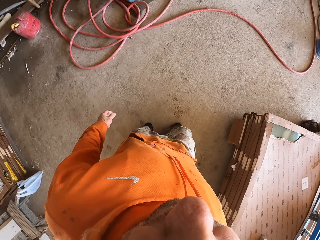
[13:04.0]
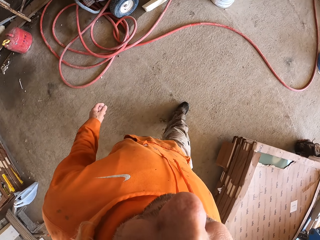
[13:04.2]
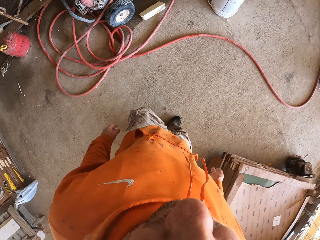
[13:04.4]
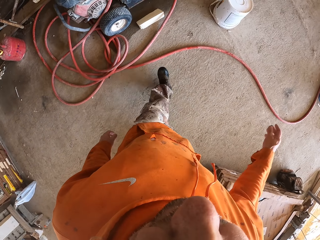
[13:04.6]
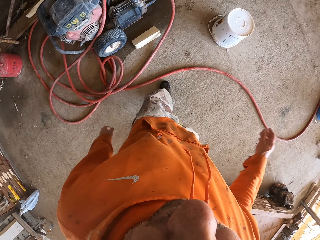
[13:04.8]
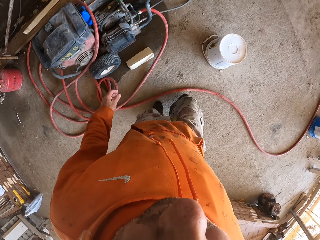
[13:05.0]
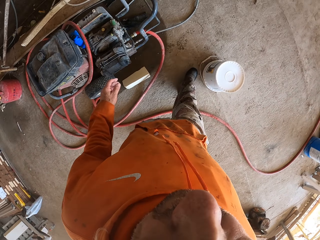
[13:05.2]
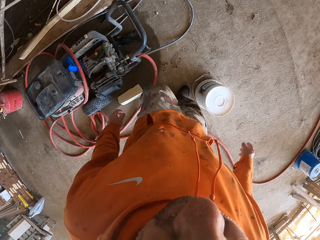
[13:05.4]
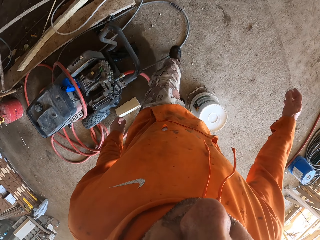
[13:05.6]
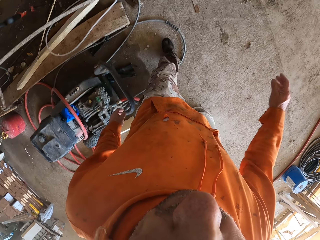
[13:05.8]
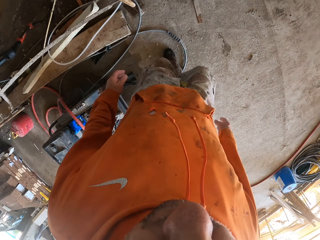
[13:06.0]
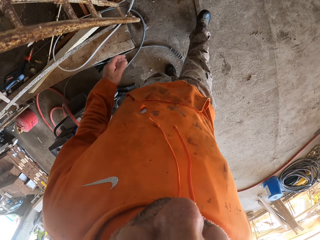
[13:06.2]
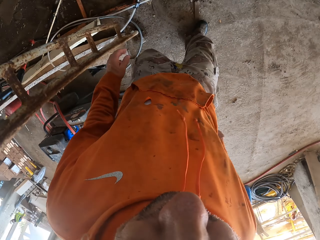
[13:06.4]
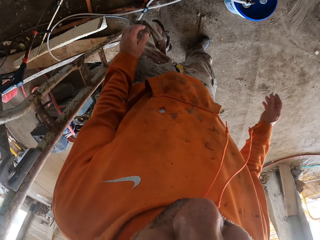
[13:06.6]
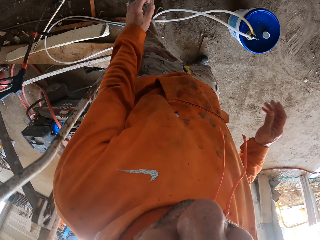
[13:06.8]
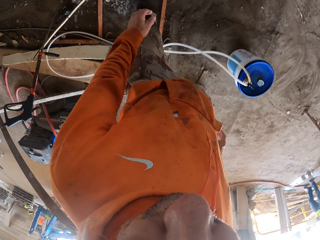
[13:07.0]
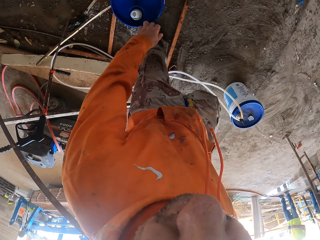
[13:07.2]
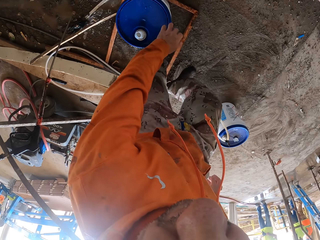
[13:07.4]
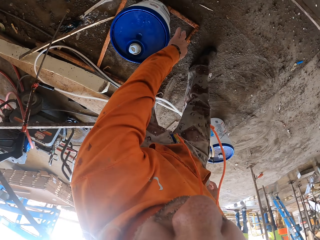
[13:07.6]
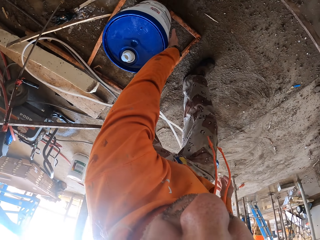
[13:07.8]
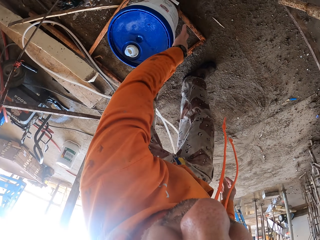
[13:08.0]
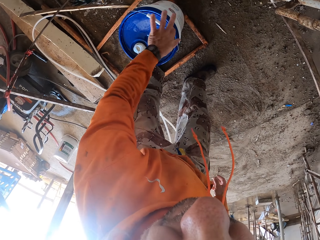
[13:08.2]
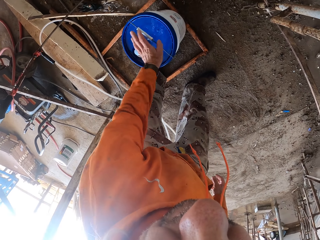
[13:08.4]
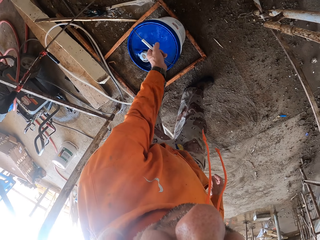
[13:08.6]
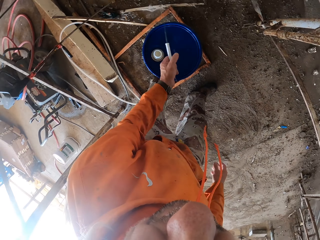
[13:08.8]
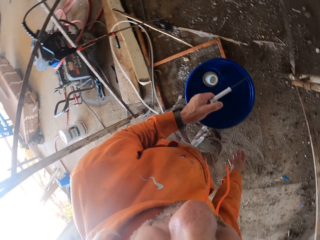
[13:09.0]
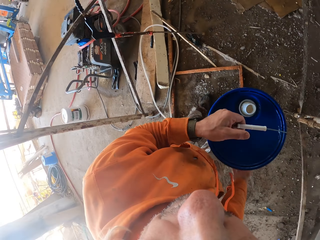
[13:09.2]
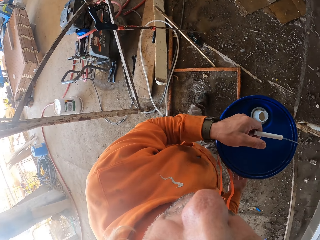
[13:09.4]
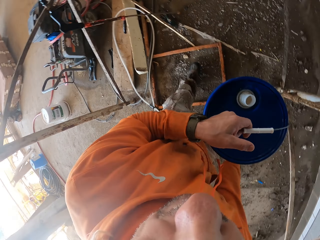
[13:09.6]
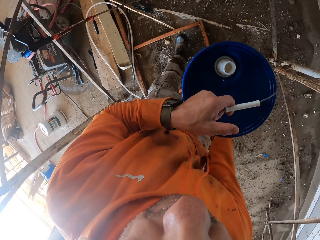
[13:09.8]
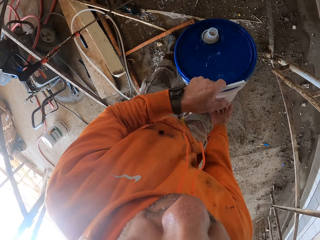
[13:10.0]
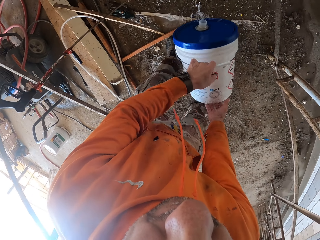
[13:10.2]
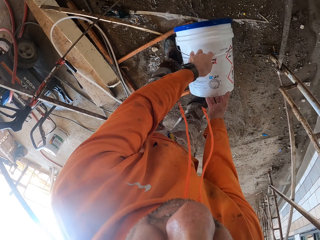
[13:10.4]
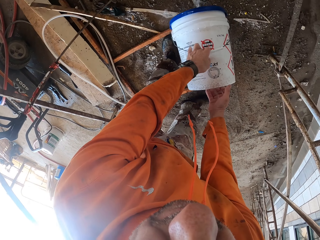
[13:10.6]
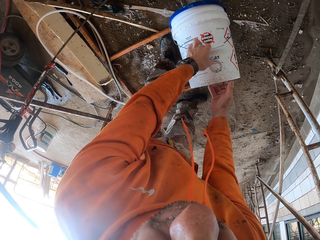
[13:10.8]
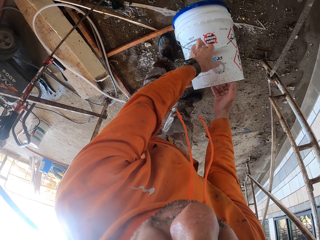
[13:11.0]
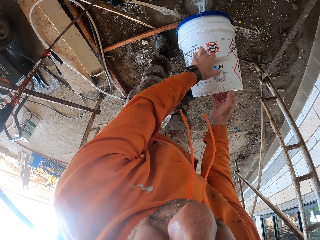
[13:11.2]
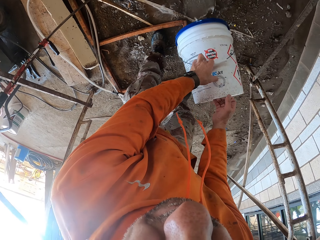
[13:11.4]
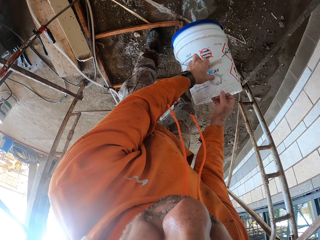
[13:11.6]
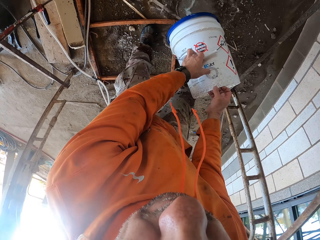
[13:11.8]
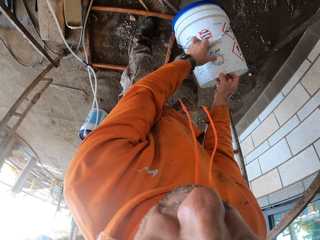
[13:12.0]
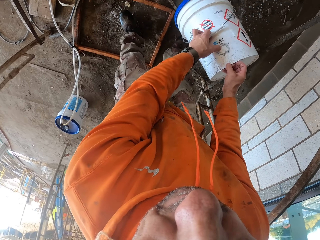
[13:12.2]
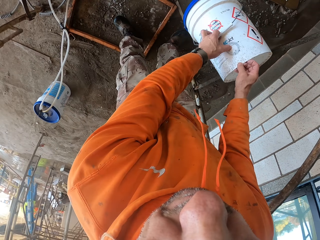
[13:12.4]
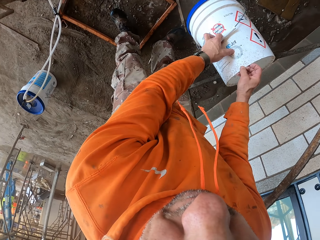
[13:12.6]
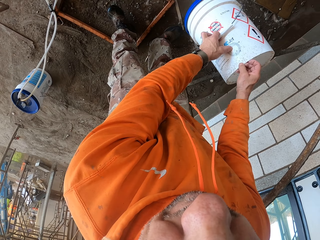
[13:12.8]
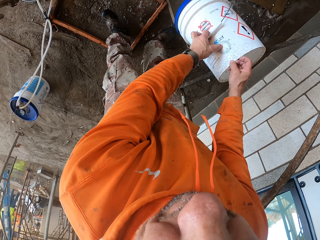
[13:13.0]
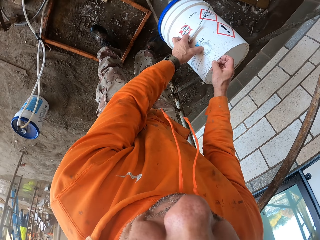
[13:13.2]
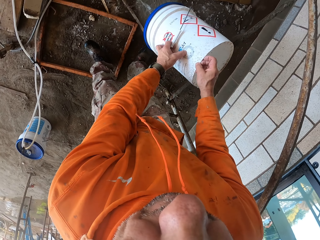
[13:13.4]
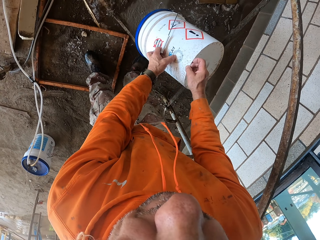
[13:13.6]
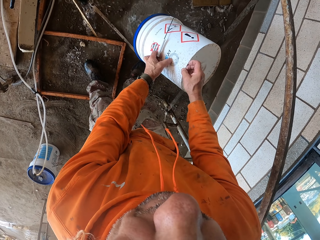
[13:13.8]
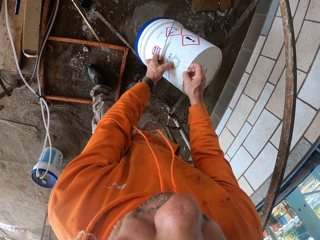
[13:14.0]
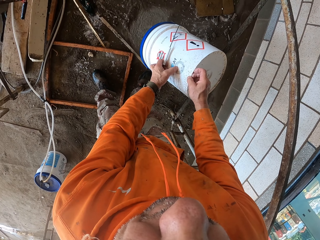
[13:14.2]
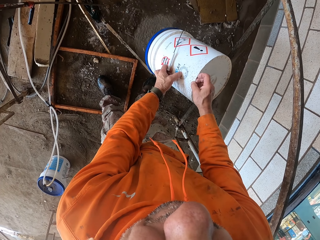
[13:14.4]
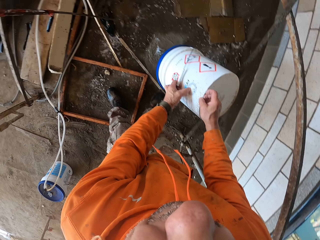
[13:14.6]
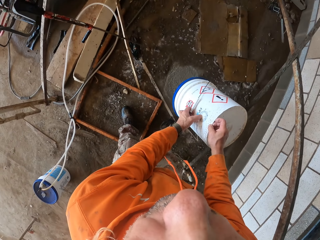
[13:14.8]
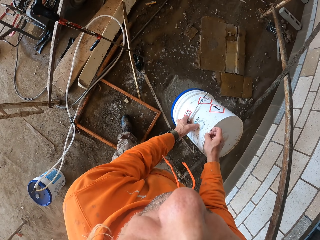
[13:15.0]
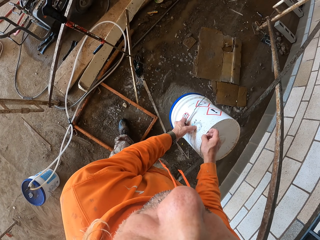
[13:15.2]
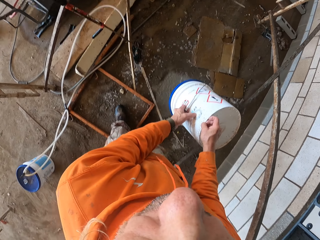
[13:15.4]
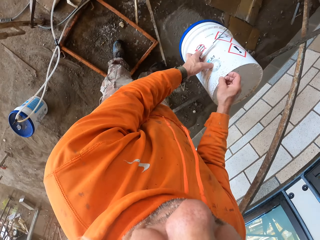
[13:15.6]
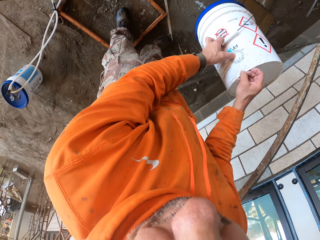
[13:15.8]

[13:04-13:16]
The camera wearer picks the bucket. They pour water out of the bucket.

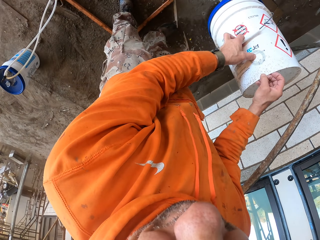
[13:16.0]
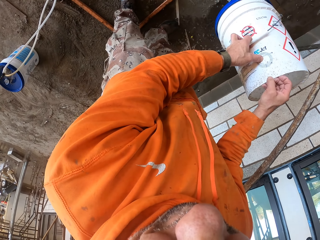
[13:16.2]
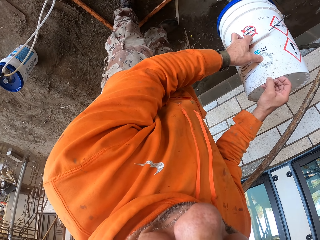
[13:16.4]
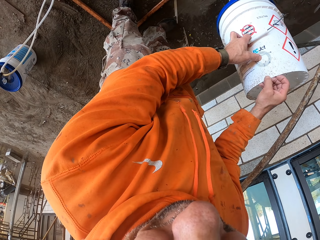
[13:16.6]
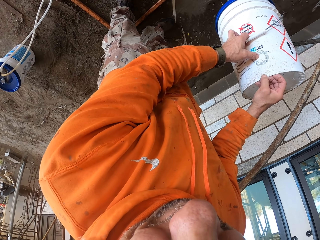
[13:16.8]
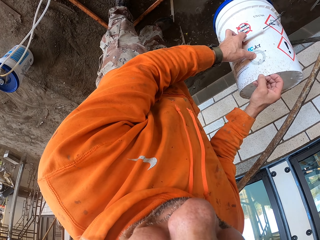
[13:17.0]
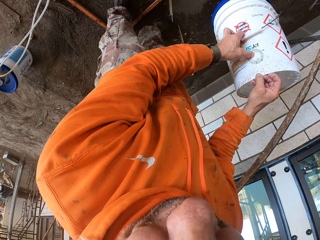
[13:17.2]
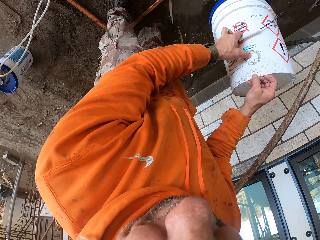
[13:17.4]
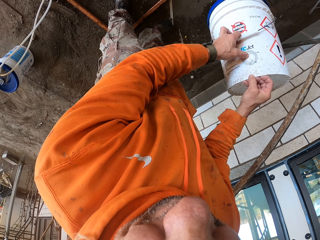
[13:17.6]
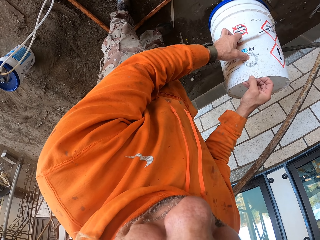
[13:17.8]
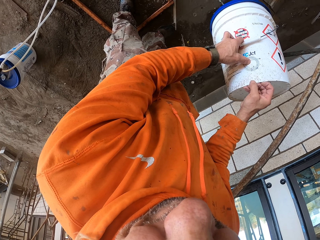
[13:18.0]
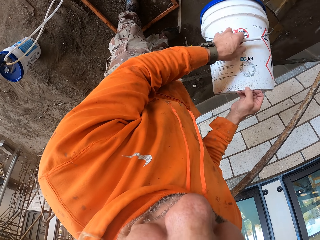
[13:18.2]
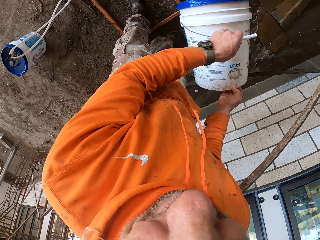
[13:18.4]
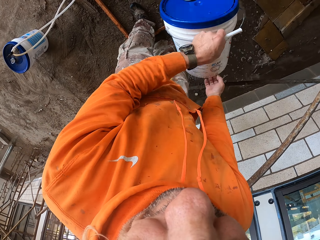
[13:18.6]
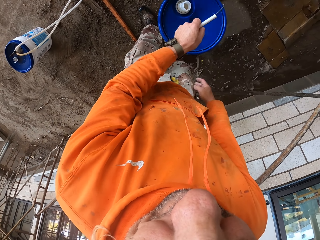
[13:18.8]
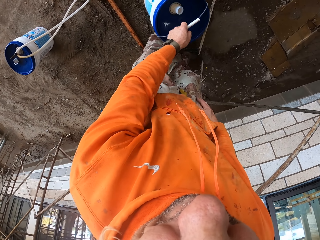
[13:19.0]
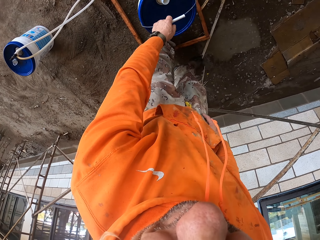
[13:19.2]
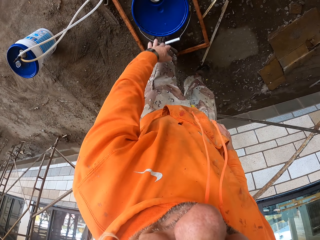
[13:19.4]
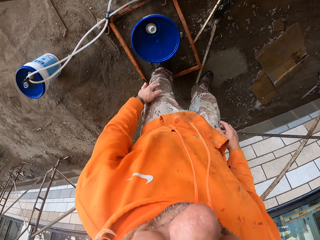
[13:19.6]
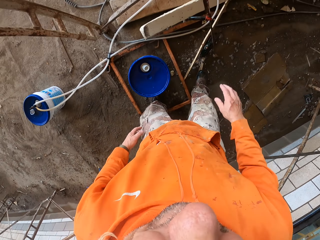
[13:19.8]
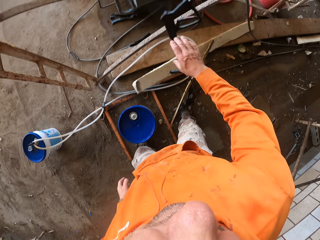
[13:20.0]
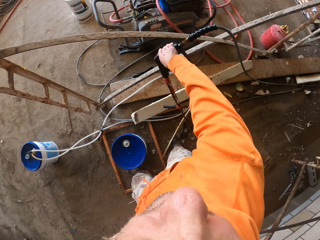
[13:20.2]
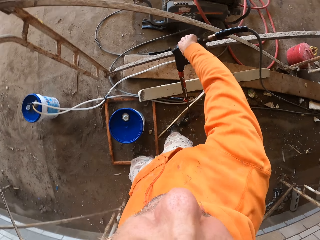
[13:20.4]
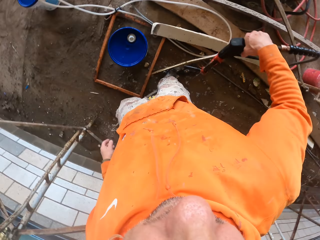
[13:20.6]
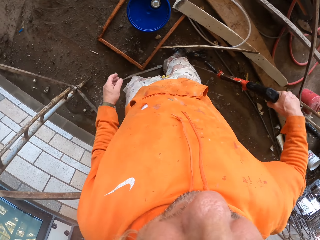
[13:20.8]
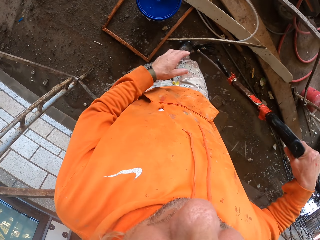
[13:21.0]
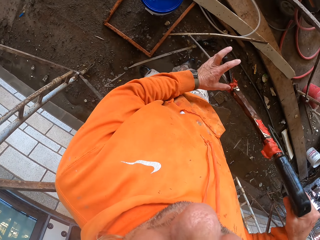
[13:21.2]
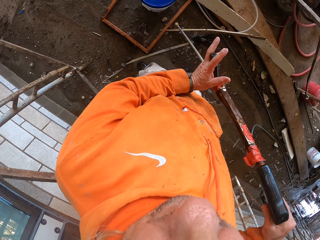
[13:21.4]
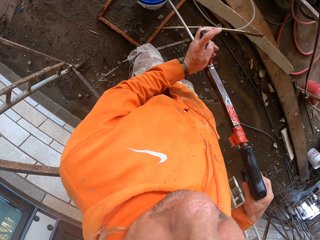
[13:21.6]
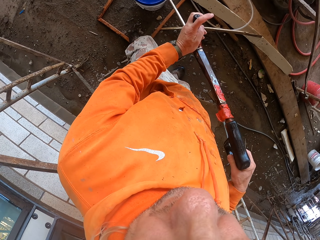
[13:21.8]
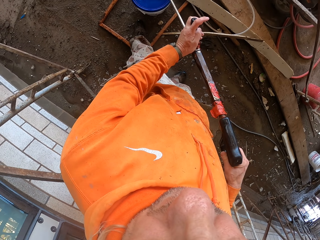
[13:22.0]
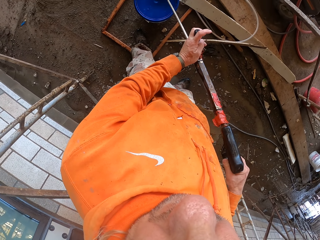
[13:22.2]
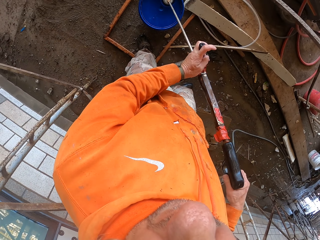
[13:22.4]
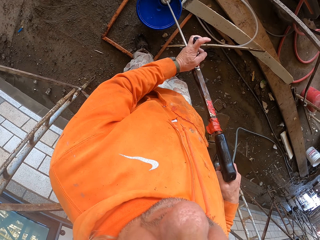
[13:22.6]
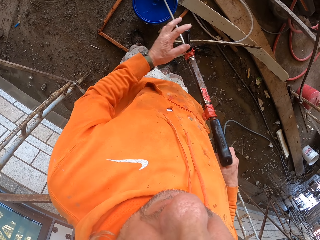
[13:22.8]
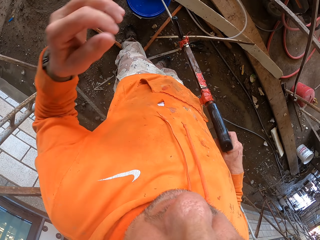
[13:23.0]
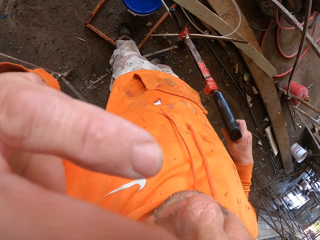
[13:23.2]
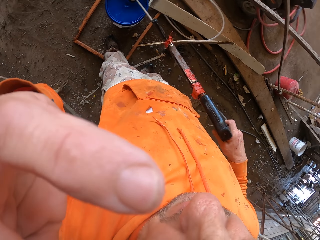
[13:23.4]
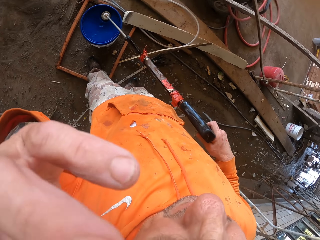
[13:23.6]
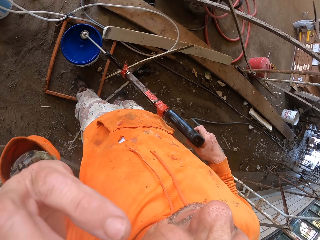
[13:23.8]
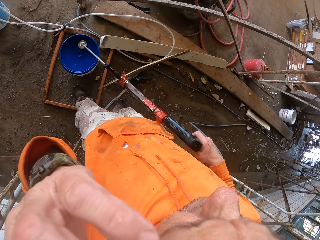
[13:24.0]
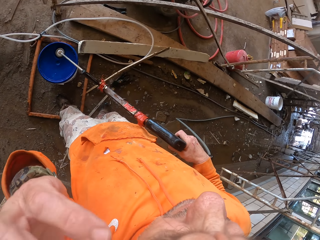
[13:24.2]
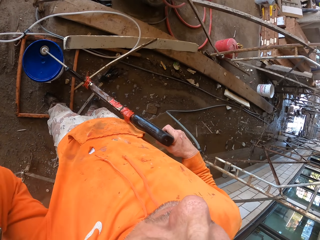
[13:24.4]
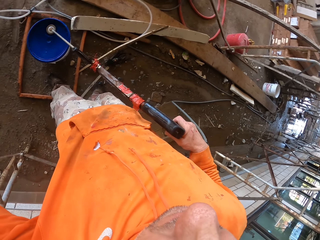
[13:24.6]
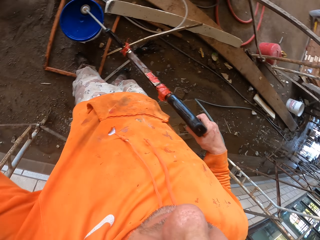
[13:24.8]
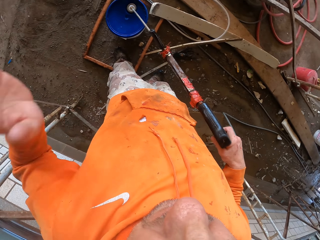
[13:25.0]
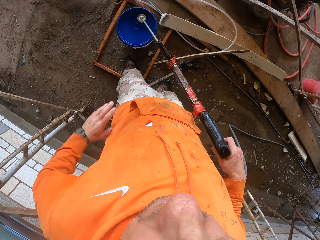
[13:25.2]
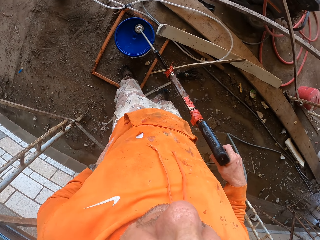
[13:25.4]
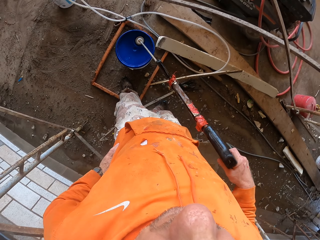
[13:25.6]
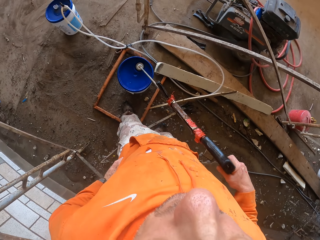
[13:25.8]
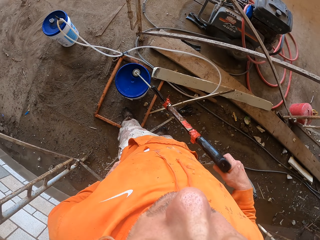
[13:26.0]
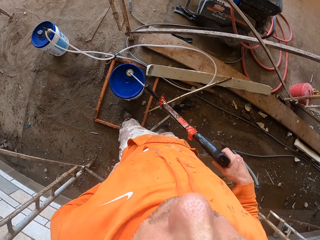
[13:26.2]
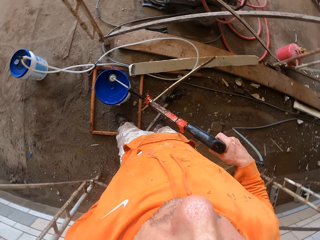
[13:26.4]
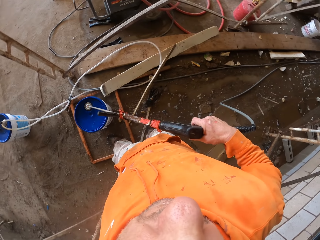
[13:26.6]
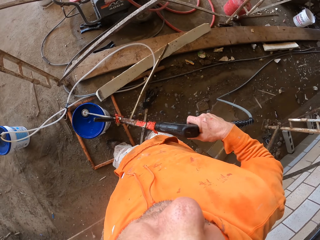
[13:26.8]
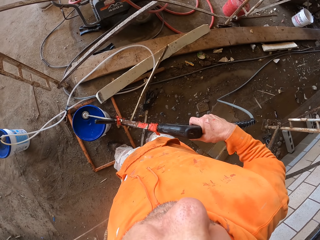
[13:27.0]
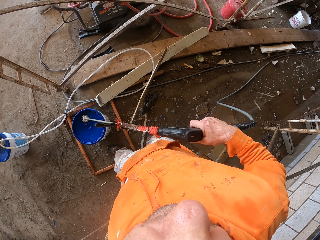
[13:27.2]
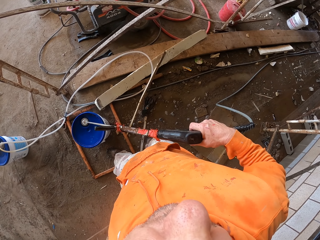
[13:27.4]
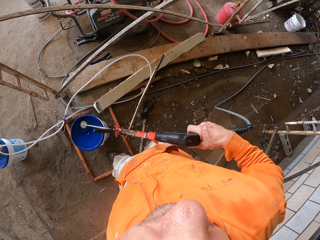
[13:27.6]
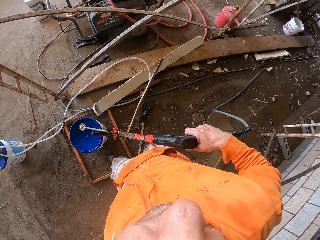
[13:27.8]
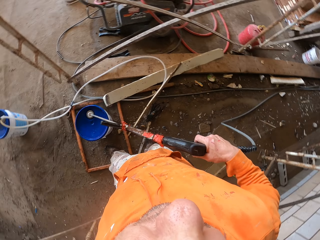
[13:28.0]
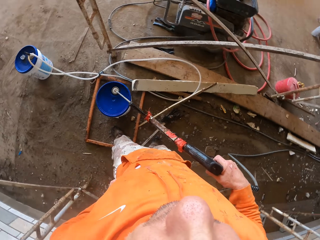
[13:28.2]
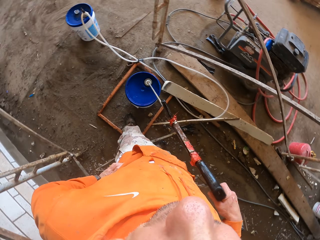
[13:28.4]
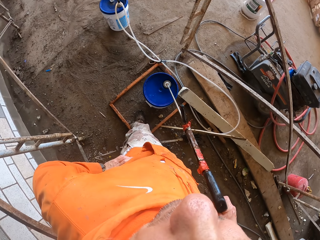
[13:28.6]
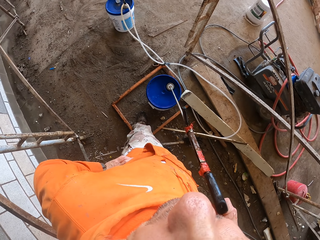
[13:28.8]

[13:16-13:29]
The camera wearer puts the bucket down. They pick up the pressure washer gun. They put water in the bucket. He touches his face.
